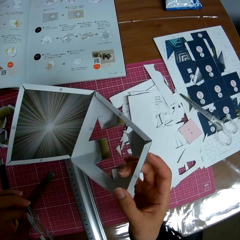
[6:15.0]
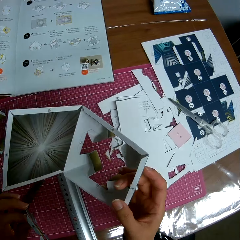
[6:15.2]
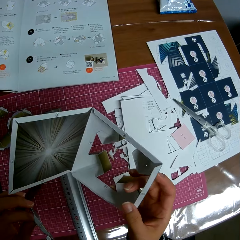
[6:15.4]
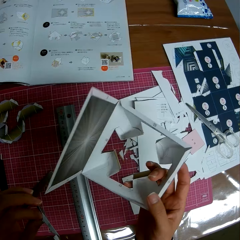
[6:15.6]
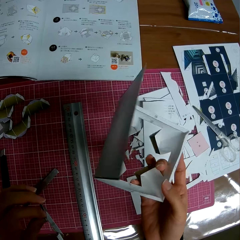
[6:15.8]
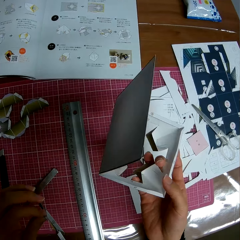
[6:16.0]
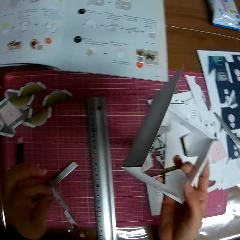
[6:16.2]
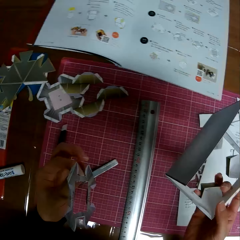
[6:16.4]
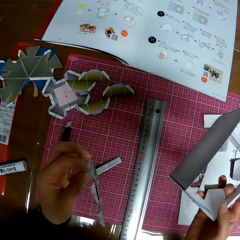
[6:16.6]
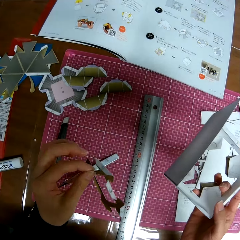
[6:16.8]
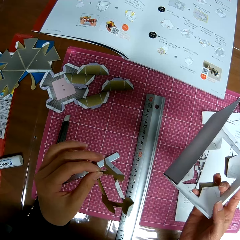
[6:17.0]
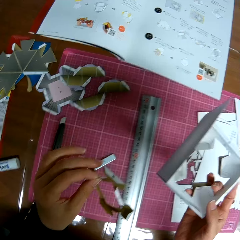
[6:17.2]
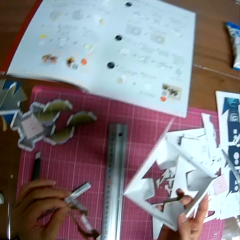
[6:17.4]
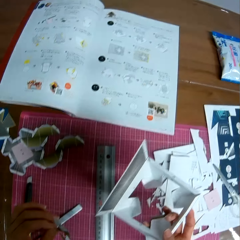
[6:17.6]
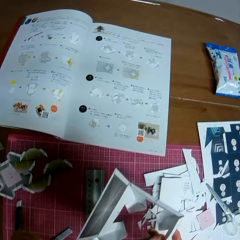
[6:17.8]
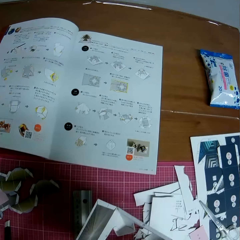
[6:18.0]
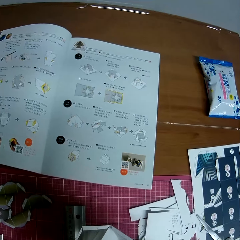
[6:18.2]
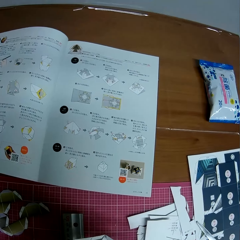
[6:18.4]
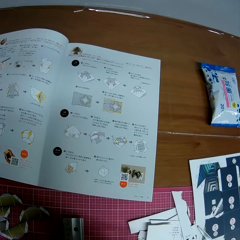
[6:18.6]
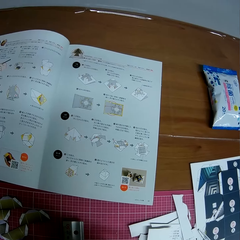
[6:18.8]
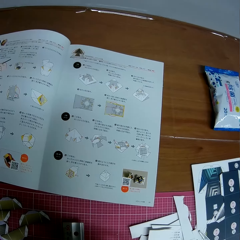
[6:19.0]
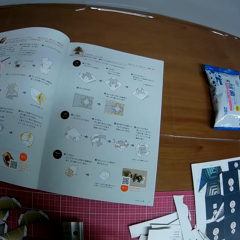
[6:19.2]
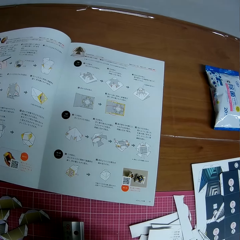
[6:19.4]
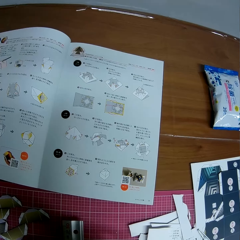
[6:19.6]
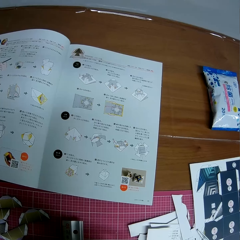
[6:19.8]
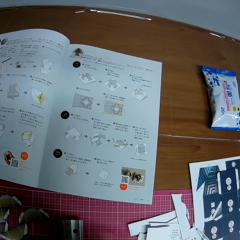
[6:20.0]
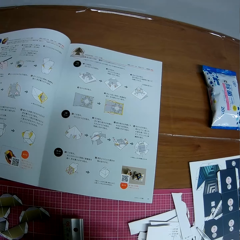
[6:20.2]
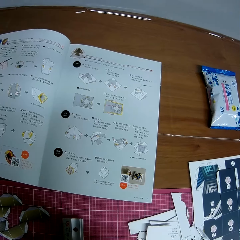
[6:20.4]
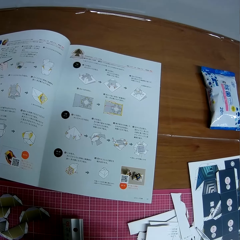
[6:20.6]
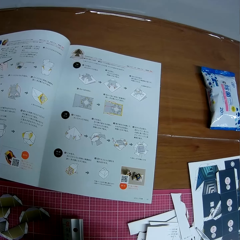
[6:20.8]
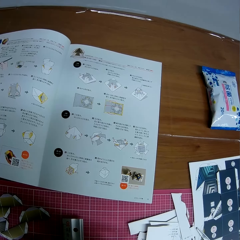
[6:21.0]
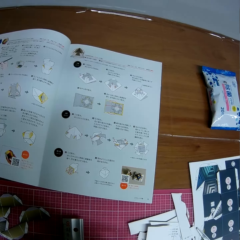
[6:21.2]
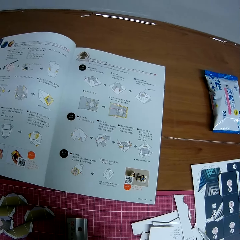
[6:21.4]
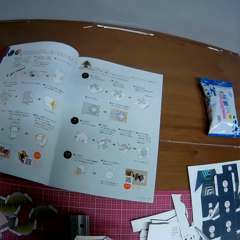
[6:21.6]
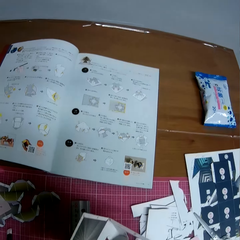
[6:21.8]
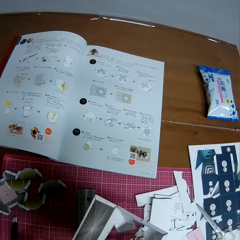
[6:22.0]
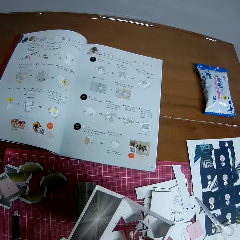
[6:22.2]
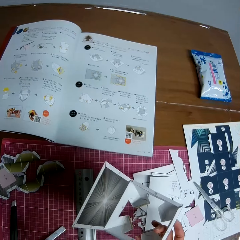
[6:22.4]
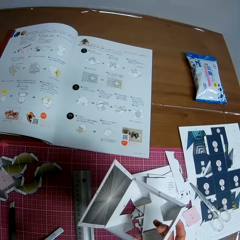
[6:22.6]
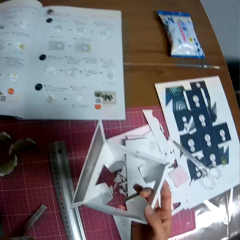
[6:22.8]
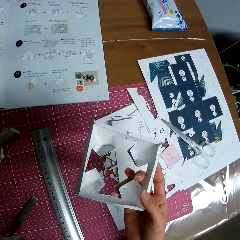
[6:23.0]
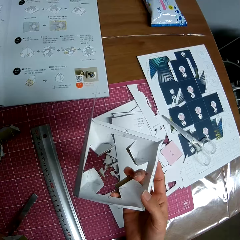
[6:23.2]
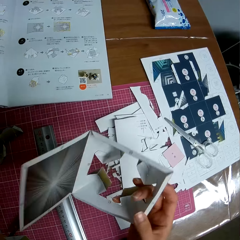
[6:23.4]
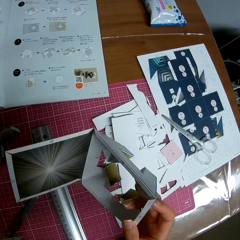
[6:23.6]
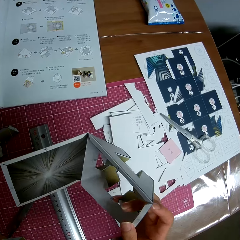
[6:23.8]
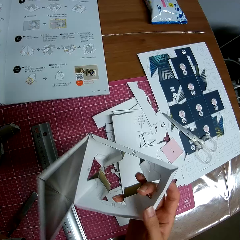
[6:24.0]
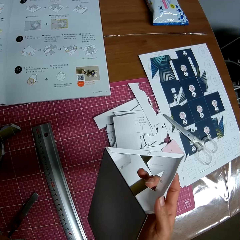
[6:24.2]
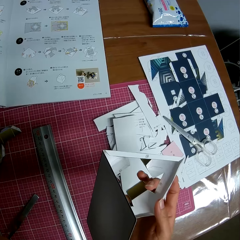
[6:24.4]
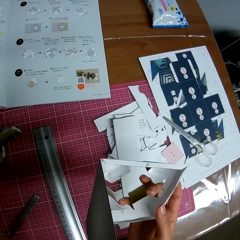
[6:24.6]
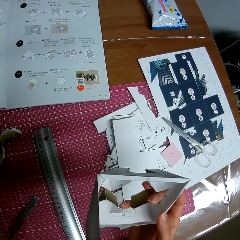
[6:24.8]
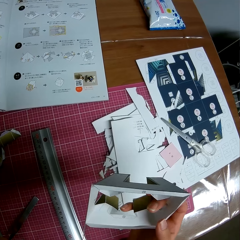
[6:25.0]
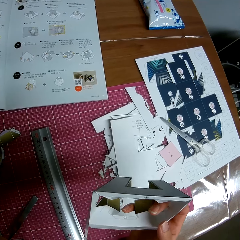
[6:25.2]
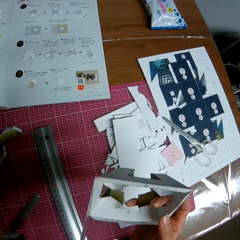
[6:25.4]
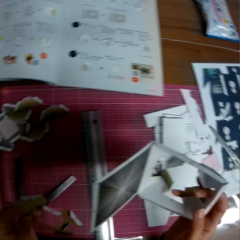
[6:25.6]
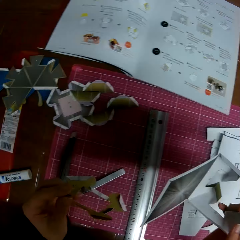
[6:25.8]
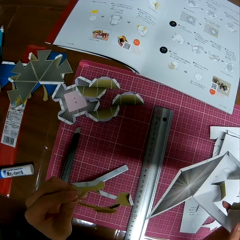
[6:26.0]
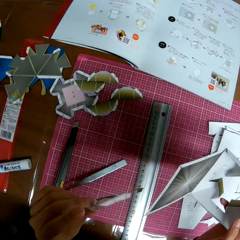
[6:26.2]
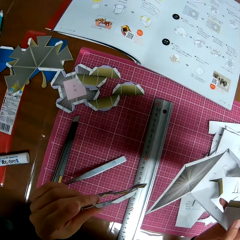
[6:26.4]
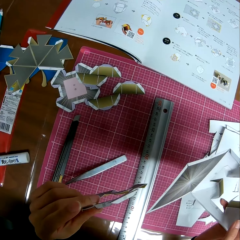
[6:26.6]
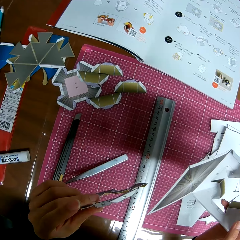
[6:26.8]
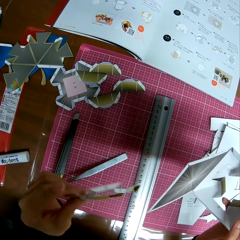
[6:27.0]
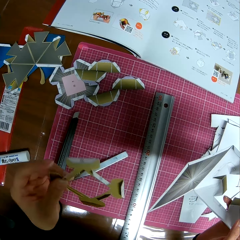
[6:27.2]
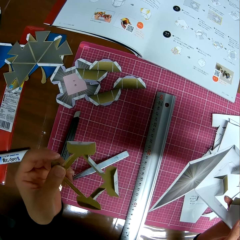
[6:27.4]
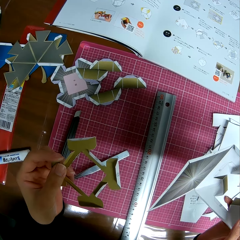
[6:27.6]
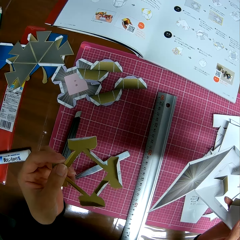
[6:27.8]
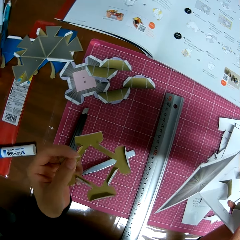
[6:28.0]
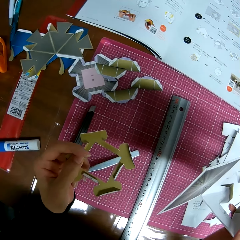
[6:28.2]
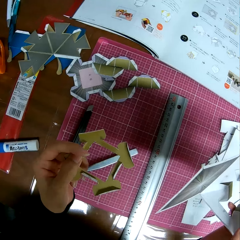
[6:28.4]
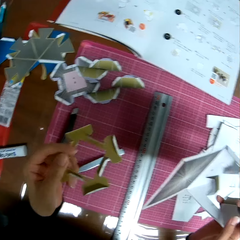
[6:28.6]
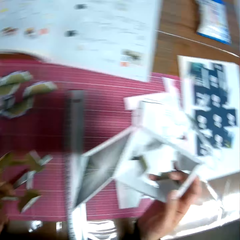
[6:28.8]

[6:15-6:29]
The camera wearer looks at the paper craft in his left hand. He looks at the textbook on the table. He looks at the paper craft in his right hand. He looks at the paper craft in his left hand.

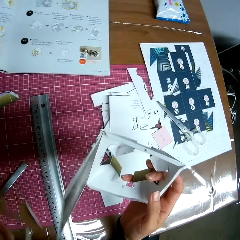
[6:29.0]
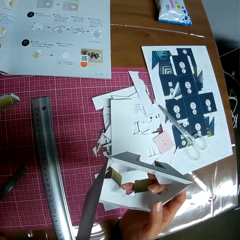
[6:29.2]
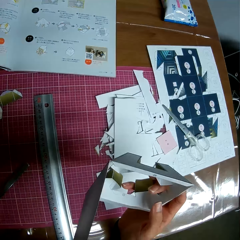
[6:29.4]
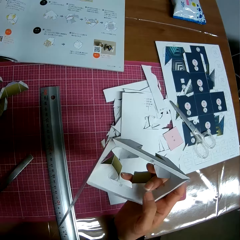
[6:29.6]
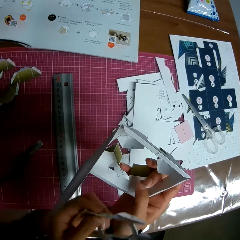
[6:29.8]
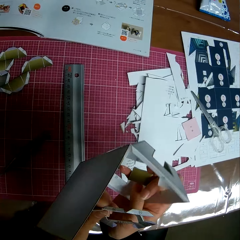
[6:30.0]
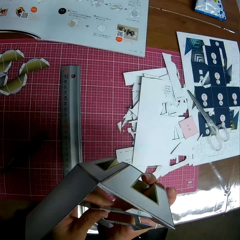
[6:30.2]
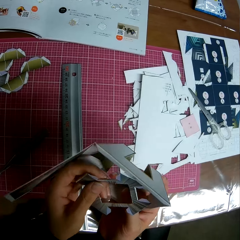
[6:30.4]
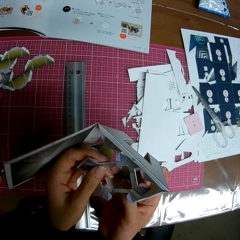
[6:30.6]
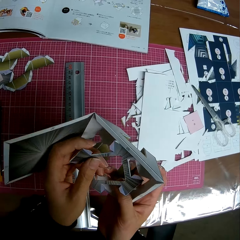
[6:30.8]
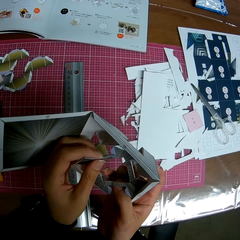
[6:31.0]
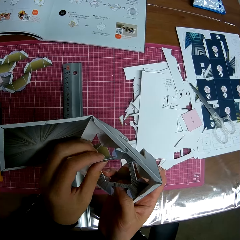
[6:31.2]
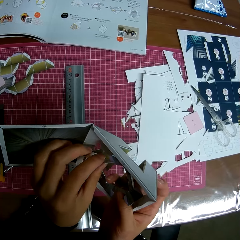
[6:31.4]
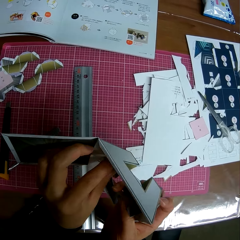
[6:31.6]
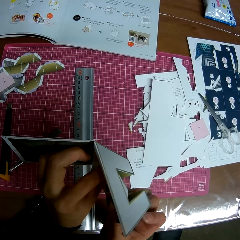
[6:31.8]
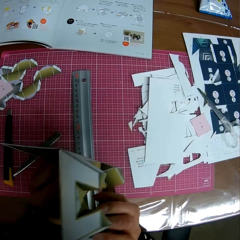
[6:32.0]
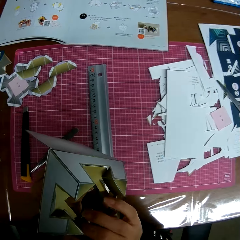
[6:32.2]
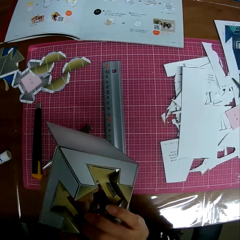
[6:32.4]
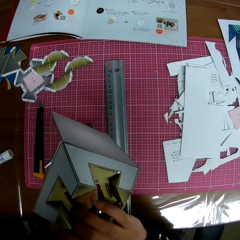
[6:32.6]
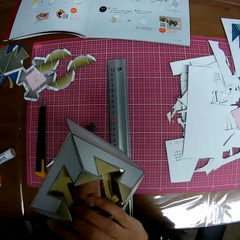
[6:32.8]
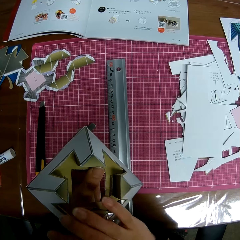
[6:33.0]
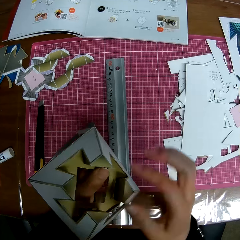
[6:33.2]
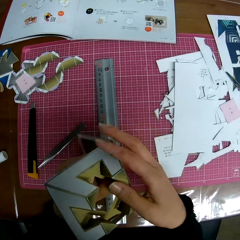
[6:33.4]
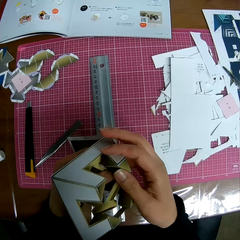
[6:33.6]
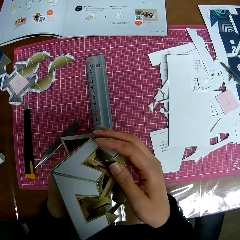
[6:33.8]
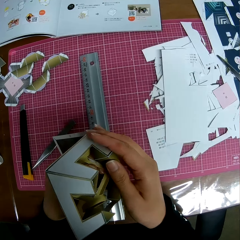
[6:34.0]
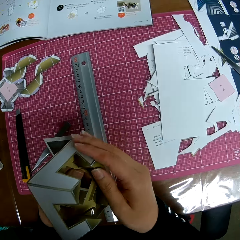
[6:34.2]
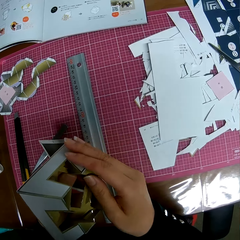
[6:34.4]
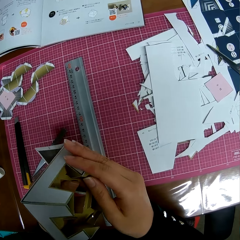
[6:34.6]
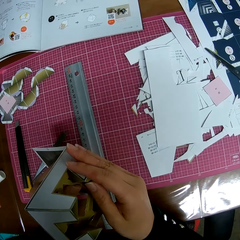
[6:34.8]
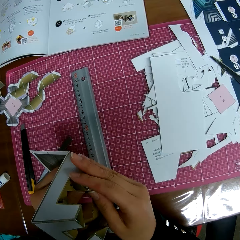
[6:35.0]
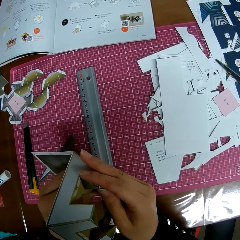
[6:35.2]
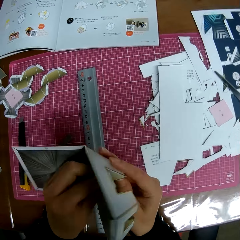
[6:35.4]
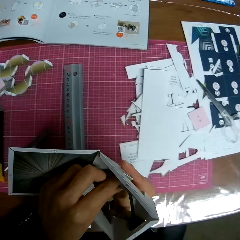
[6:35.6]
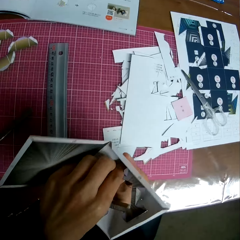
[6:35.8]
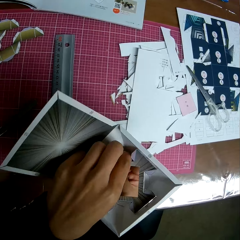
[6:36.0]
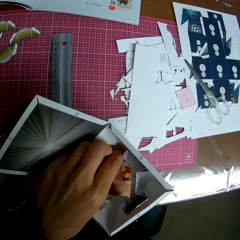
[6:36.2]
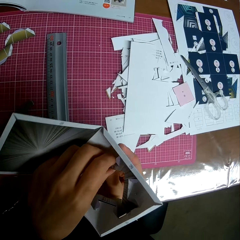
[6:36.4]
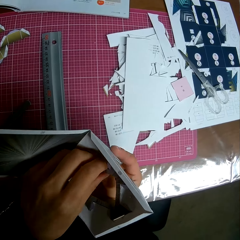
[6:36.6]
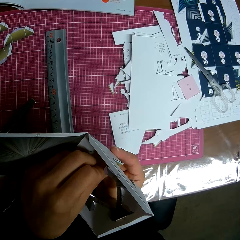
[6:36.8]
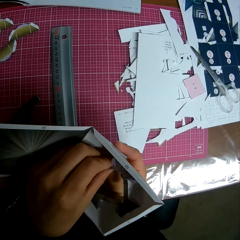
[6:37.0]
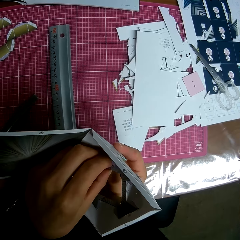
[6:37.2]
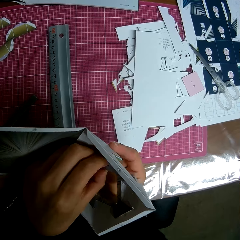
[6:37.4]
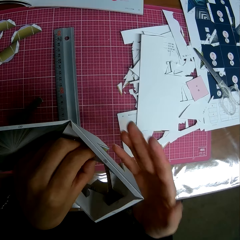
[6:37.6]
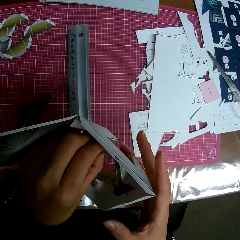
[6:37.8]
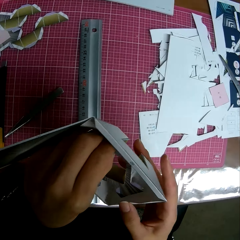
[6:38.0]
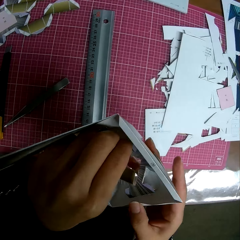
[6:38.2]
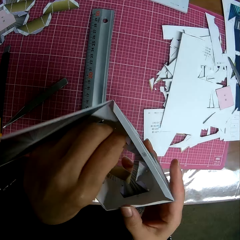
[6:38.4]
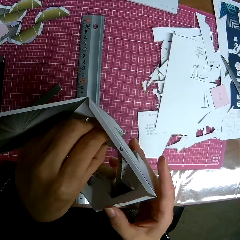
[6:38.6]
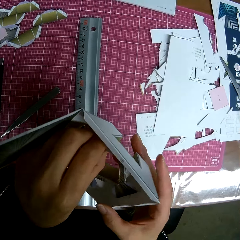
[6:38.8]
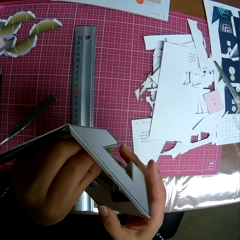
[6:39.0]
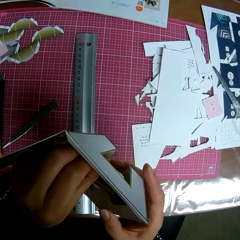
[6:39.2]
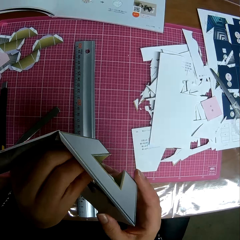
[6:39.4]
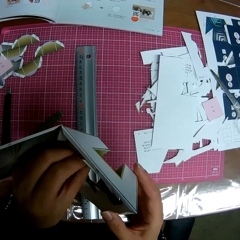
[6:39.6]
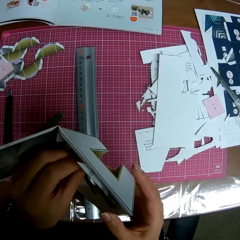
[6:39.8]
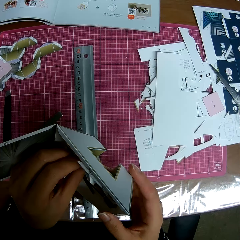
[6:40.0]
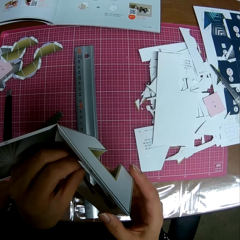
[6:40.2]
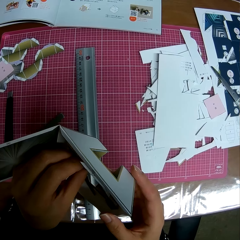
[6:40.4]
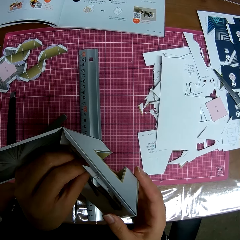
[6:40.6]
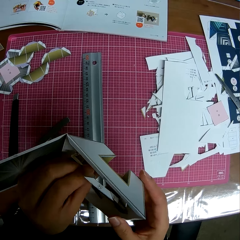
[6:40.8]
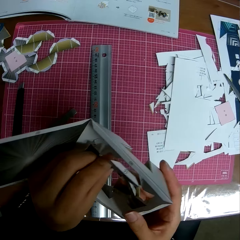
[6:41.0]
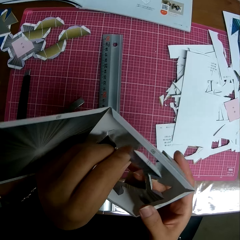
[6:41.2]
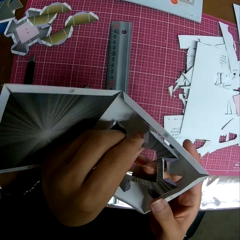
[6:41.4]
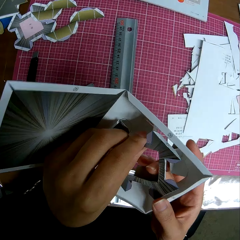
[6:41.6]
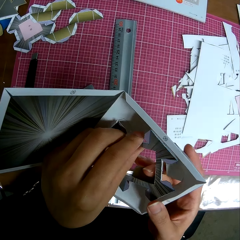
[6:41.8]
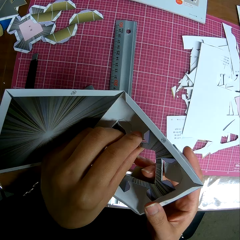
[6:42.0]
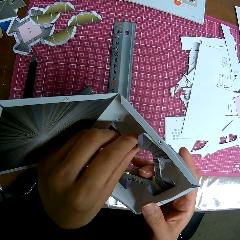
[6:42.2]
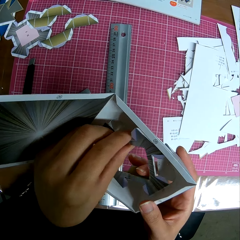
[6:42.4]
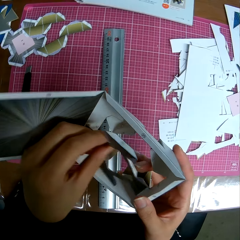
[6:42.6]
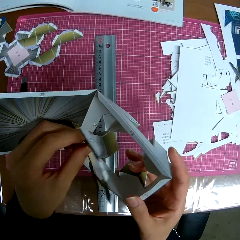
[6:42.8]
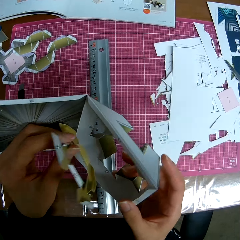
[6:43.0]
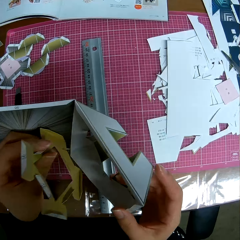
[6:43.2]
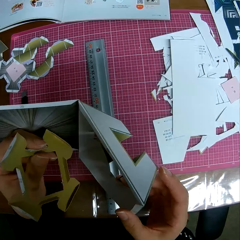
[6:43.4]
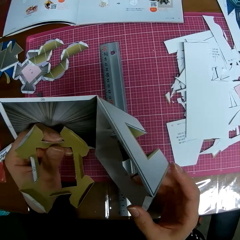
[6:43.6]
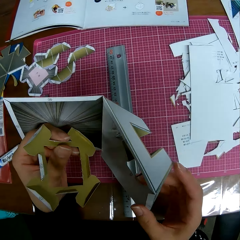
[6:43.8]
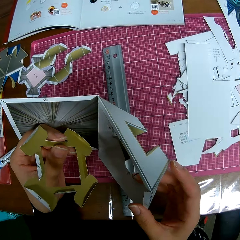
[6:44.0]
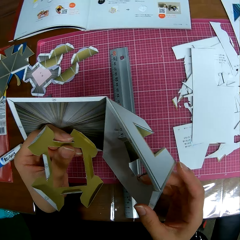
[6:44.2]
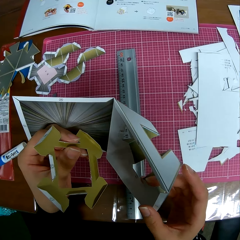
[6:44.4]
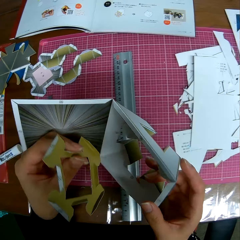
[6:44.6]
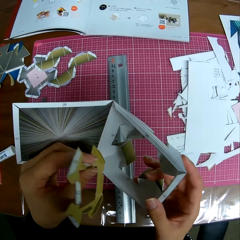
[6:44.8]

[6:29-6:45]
The camera wearer looks at the paper craft in his right hand. He assembles the paper craft in his left hand to the paper craft in his right hand. He turns the model. He connects the paper model on the model. He looks at the model. He disassembles the paper craft.
